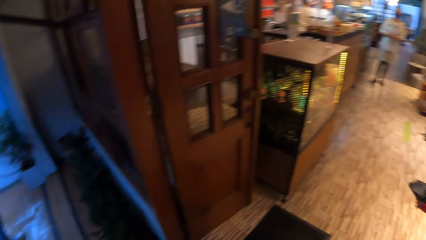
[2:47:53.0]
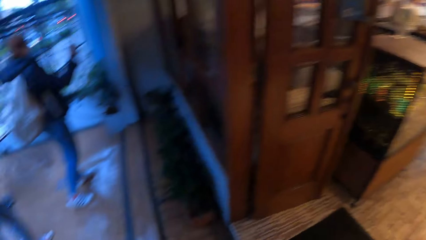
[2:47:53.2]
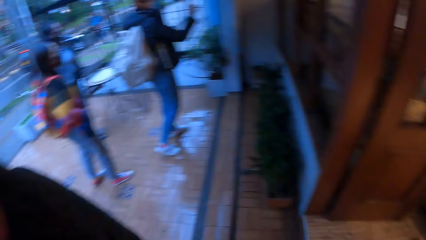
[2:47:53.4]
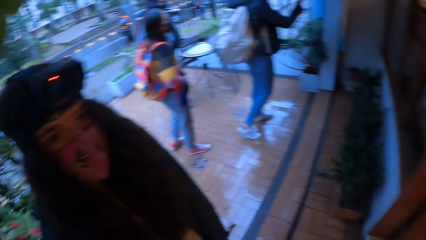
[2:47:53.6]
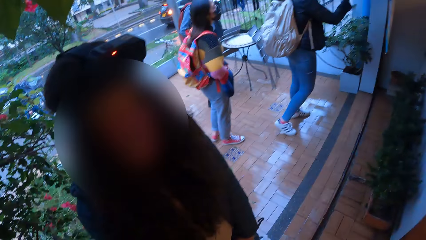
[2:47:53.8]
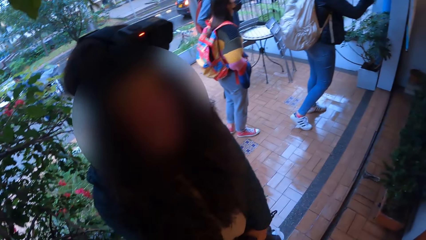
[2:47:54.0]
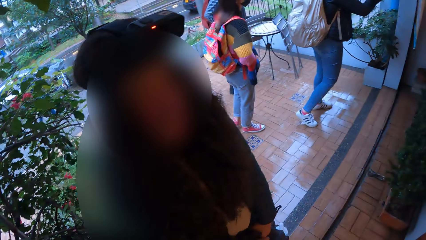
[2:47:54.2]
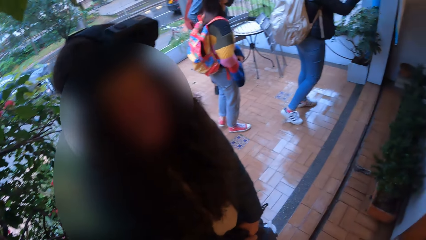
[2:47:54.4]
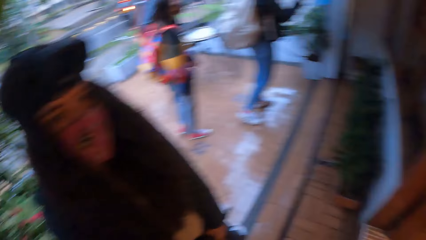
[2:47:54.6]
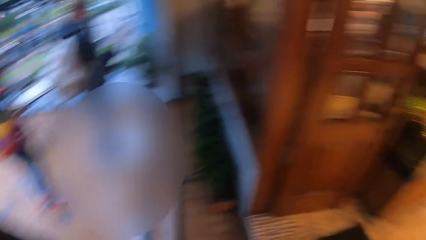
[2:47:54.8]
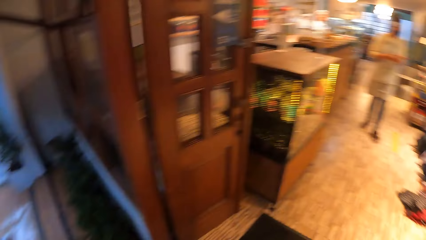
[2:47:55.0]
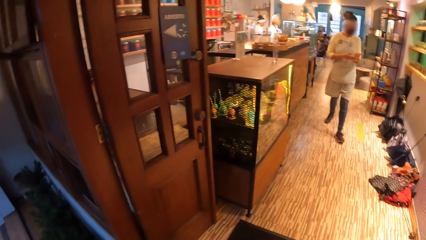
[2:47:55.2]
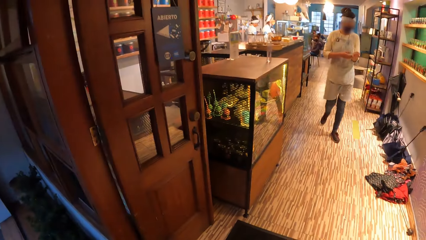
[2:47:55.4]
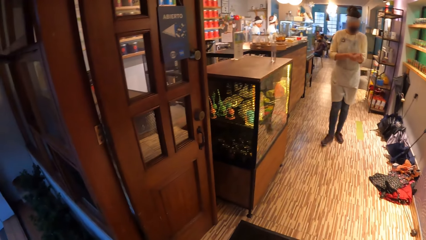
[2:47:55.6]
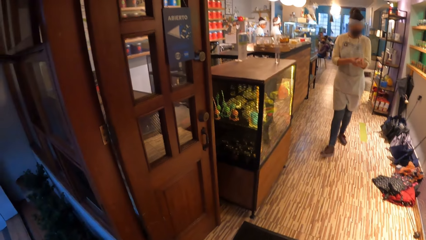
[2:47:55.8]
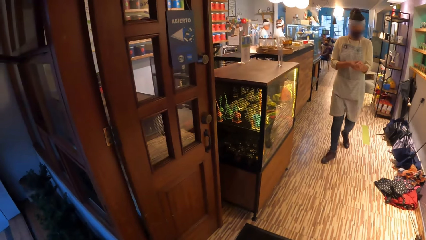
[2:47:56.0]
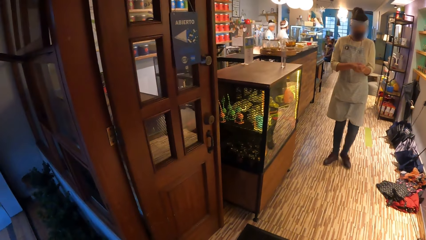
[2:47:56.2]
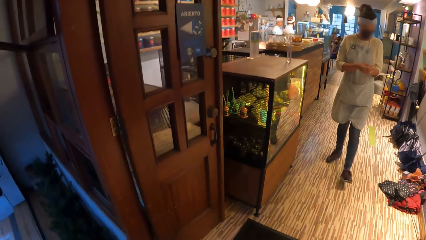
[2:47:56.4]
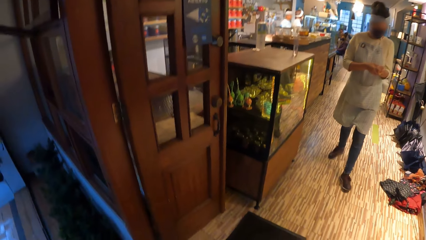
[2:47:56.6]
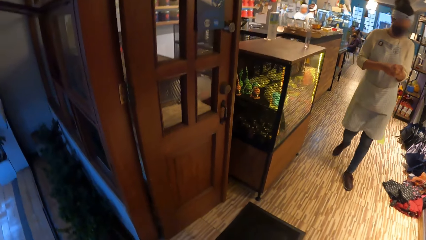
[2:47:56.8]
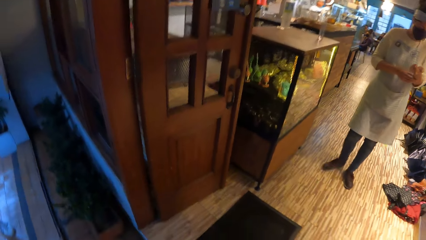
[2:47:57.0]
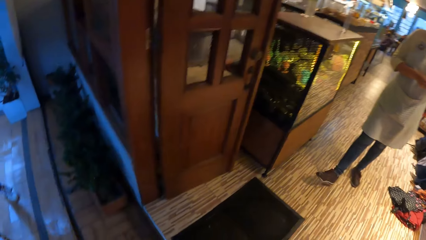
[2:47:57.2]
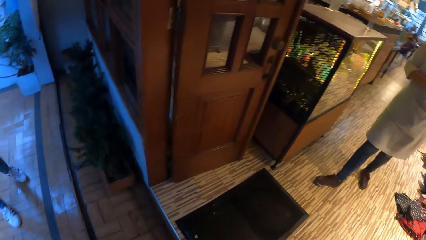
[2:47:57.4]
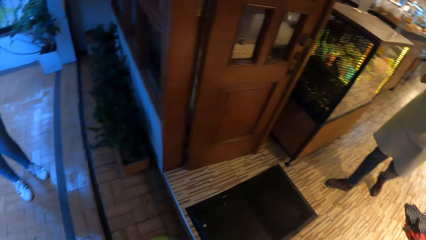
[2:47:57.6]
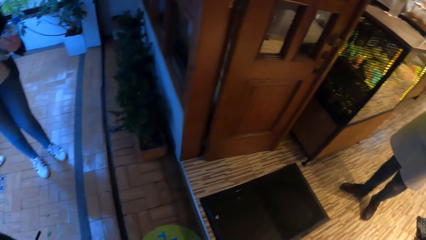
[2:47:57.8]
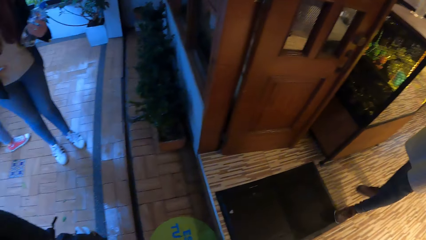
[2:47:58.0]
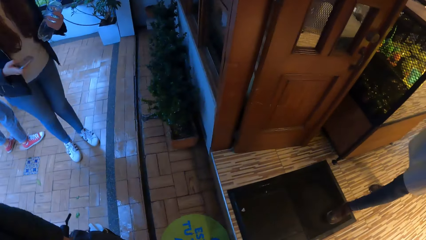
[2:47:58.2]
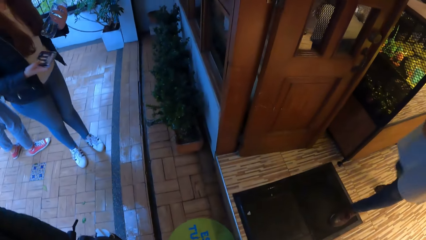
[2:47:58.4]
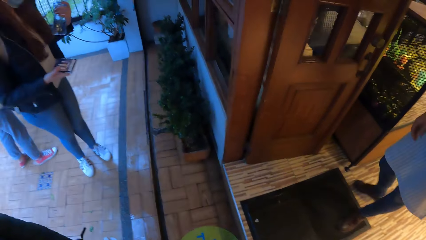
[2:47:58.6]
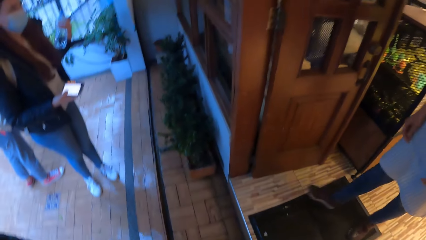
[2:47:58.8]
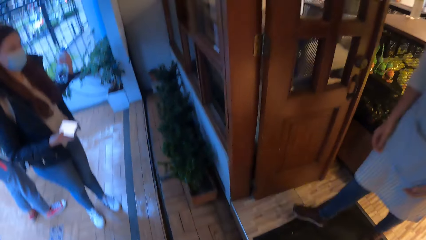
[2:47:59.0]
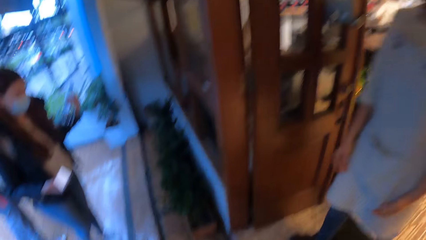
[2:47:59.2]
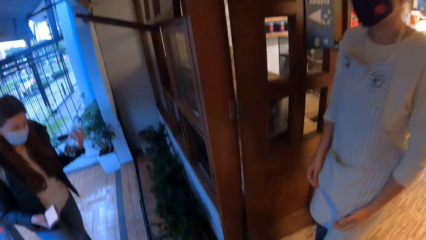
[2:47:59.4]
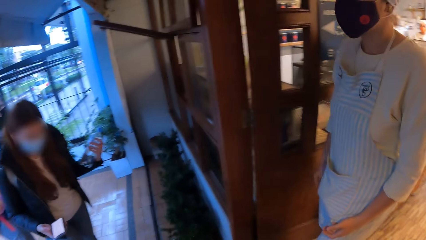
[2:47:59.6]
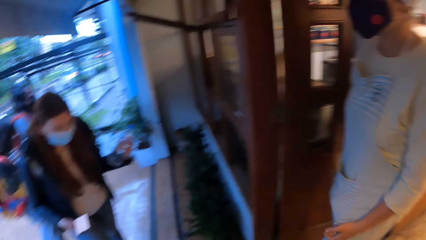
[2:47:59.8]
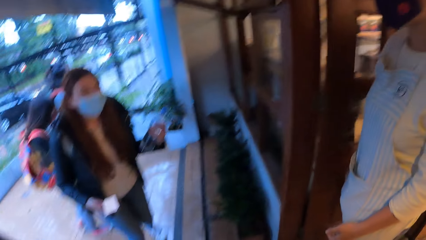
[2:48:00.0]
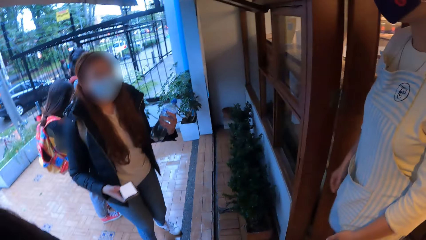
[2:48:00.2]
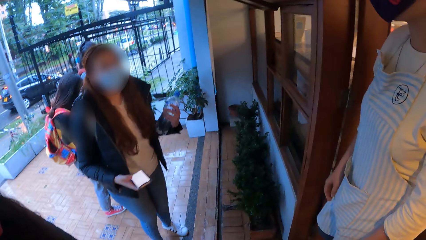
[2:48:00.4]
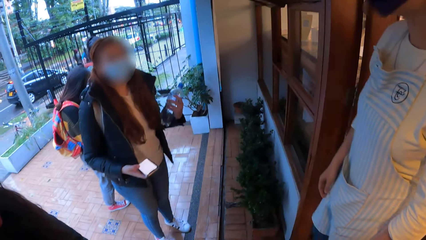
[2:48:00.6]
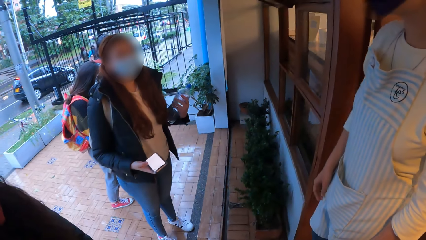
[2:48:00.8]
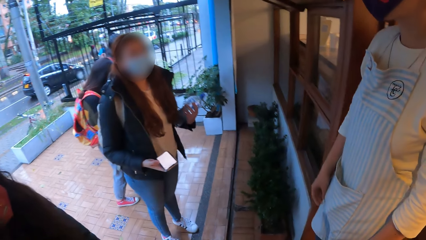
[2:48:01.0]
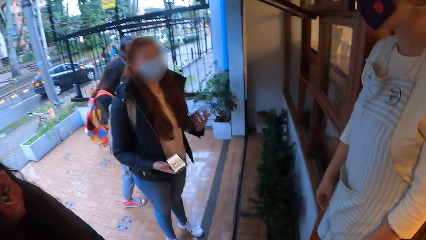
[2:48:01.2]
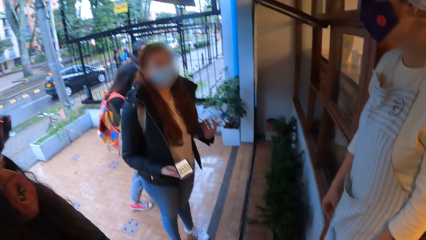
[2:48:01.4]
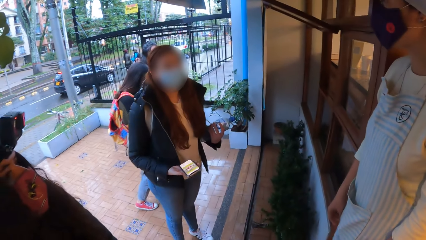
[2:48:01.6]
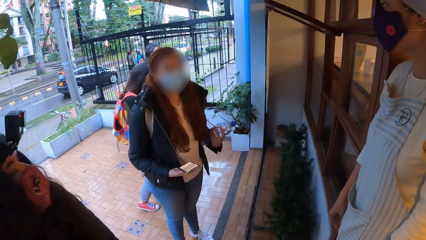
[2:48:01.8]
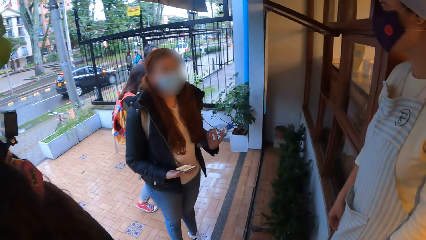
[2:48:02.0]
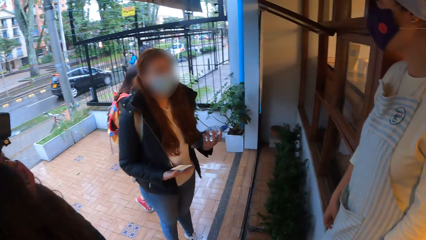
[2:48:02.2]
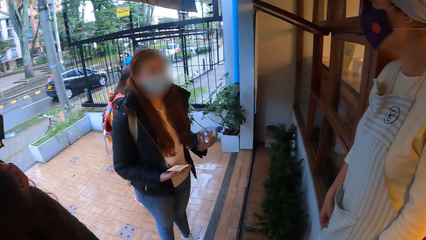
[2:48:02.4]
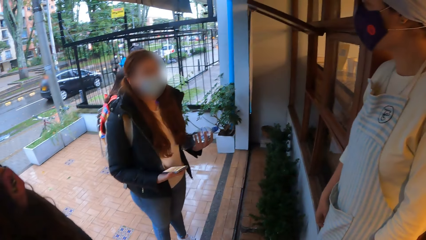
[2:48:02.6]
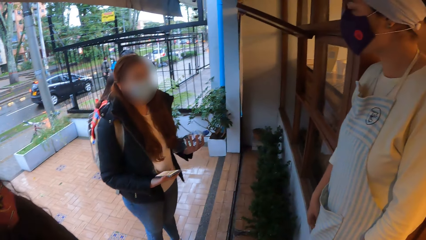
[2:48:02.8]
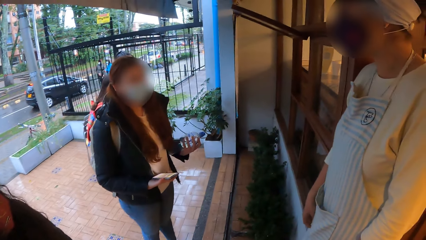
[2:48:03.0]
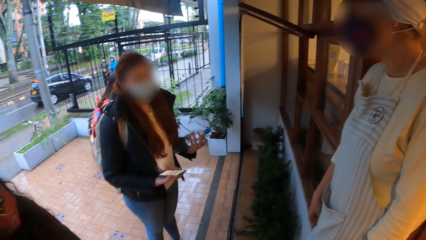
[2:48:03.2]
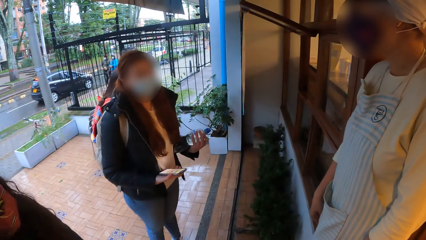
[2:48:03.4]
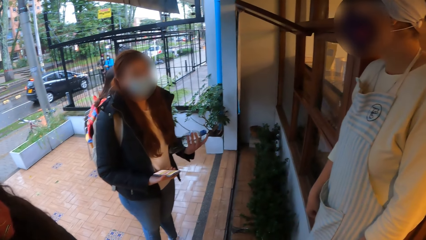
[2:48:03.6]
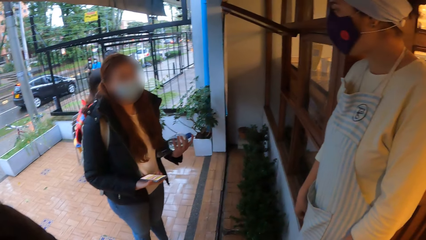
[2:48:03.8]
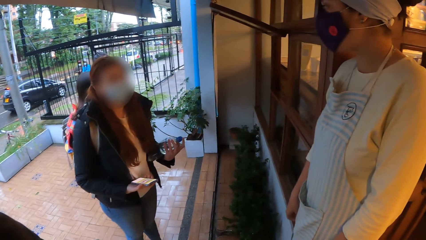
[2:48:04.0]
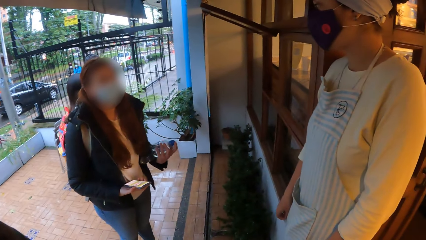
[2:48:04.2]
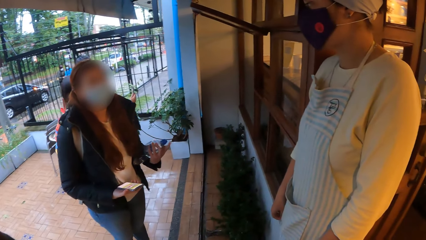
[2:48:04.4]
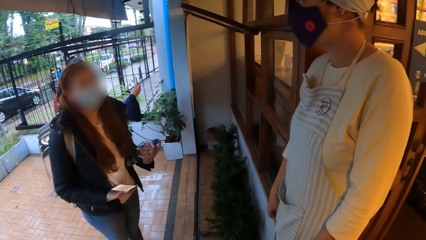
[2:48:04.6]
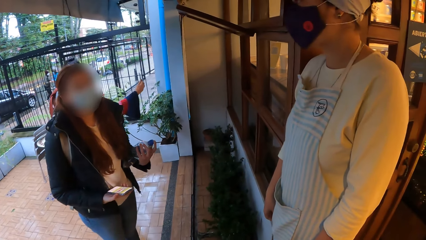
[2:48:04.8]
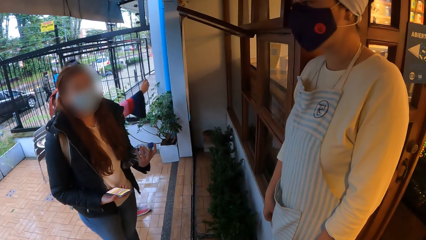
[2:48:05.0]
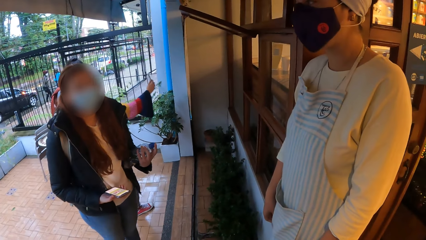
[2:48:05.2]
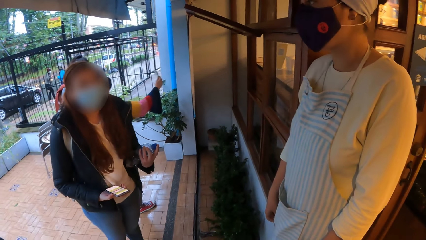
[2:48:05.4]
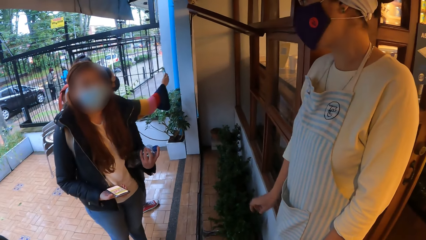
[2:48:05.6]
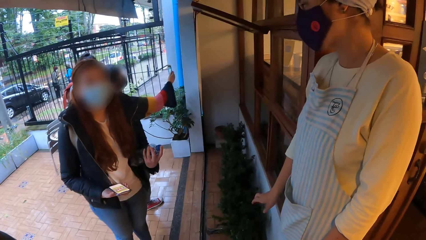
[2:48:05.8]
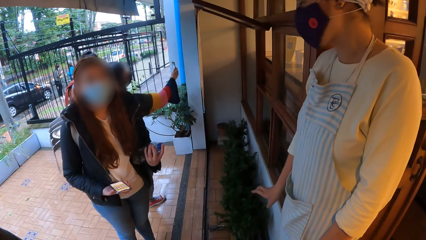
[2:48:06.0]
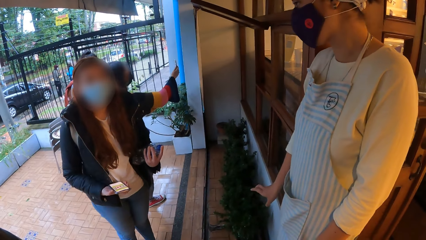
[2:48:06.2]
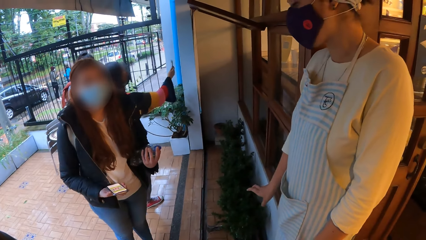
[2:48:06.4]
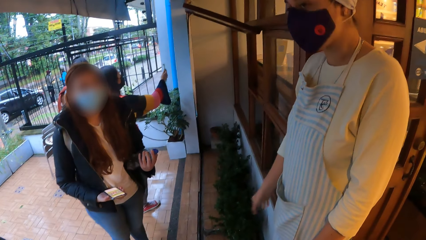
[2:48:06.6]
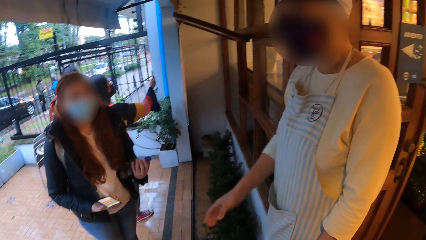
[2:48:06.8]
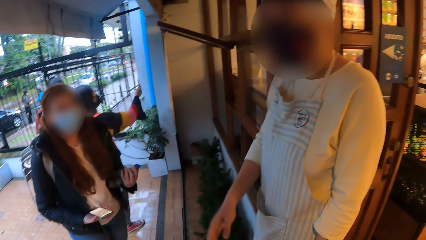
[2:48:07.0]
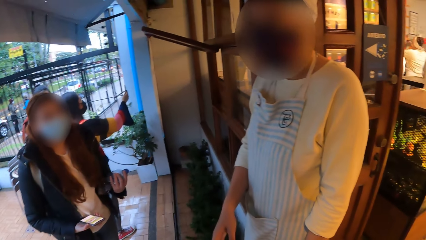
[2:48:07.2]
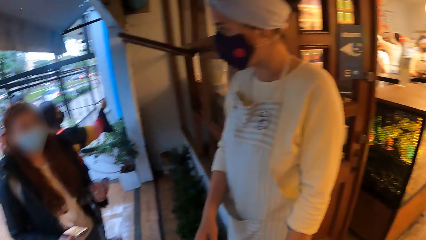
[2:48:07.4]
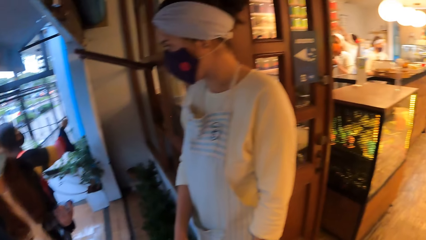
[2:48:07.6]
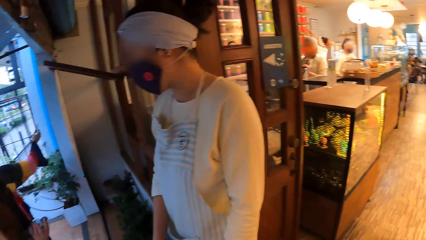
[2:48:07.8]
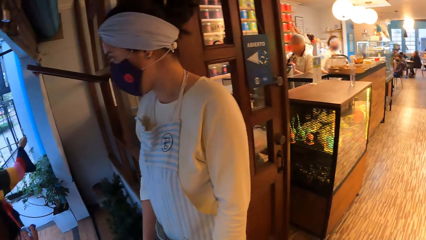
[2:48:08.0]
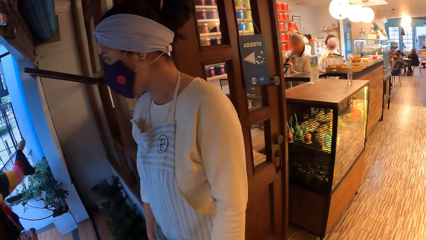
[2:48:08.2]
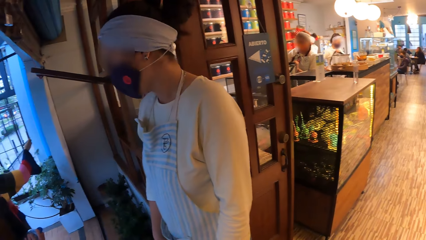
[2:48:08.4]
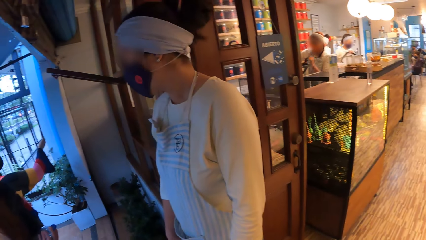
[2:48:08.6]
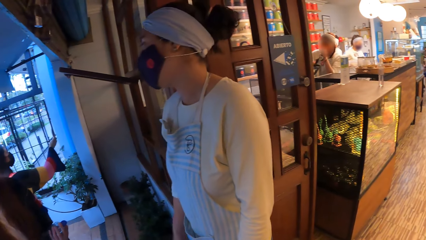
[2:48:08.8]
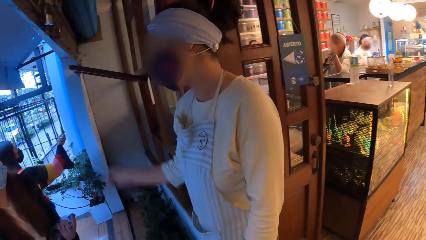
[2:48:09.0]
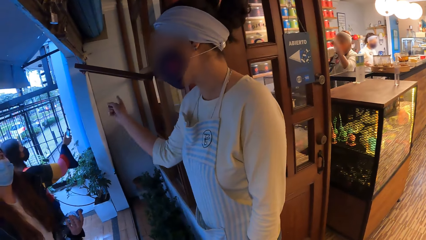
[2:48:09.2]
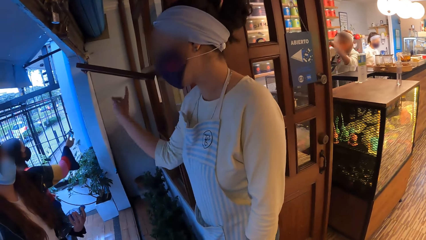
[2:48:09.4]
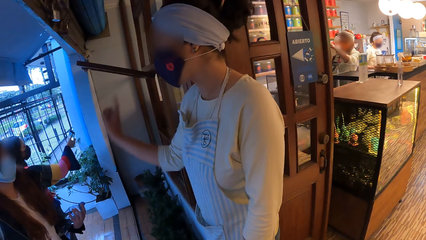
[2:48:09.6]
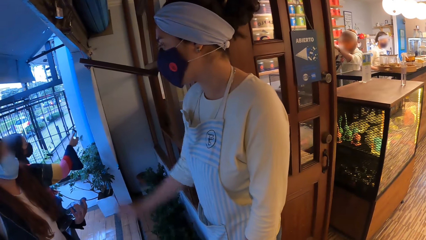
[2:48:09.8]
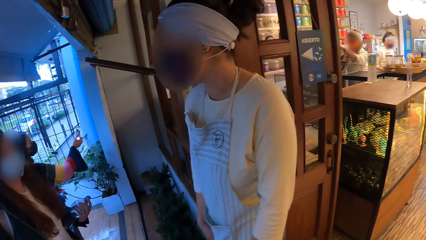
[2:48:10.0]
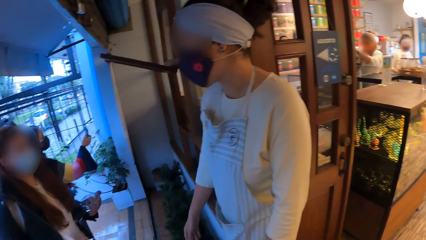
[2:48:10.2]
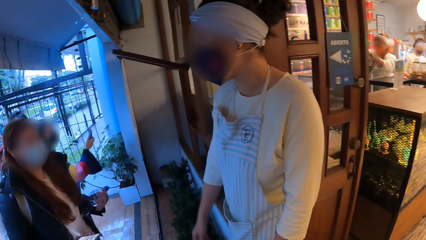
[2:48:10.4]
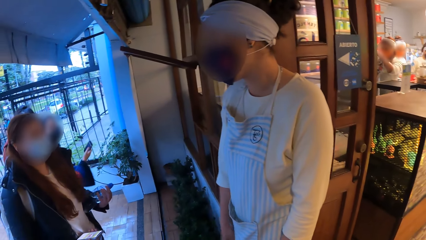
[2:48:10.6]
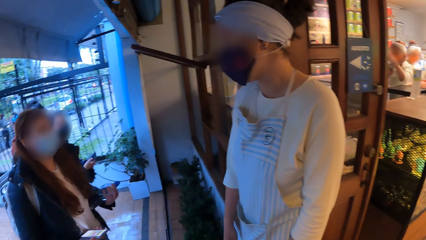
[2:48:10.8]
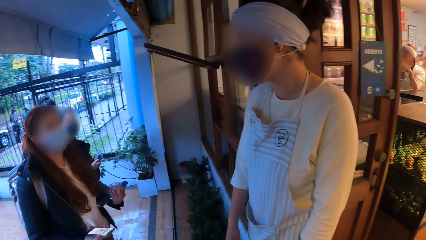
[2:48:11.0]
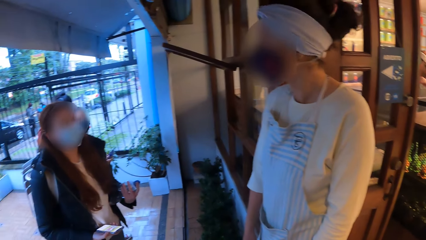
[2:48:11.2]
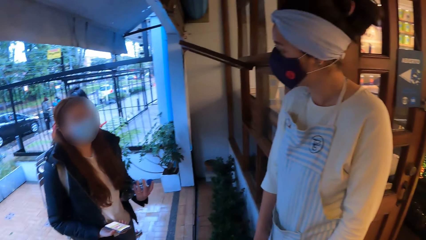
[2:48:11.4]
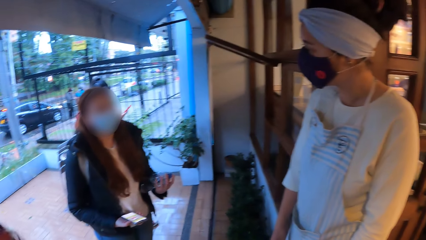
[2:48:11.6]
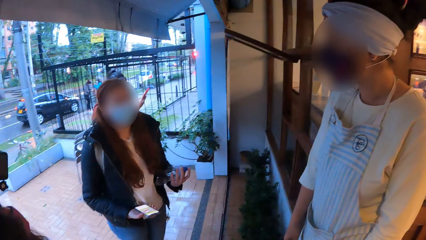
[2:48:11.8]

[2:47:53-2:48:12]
A lady walks around. The camera wearer looks around. The lady walks around. A woman walks from the store towards the camera wearer. The woman converses with the camera wearer and another woman. The lady talks with another lady. A third woman snaps the wall outside the store with a phone in her right hand. The camera wearer looks around. The first lady talks with the other lady. The first lady points out.
